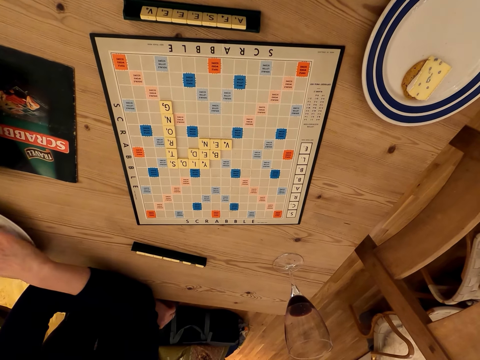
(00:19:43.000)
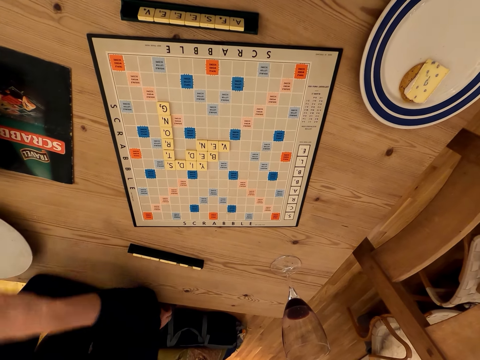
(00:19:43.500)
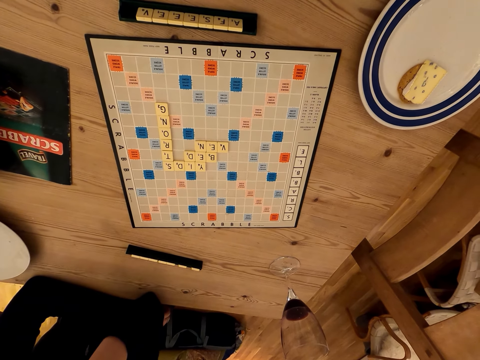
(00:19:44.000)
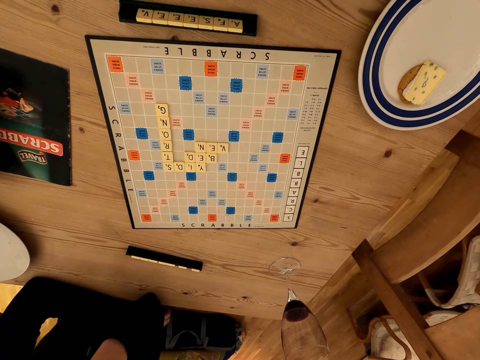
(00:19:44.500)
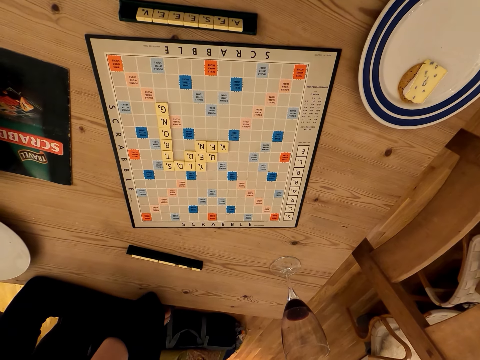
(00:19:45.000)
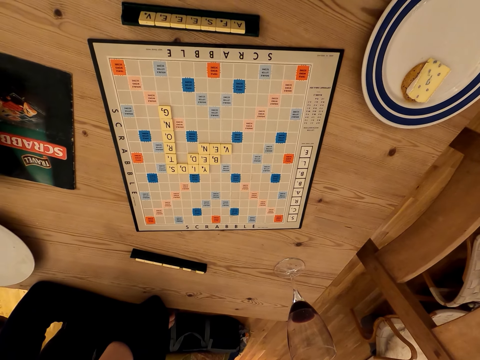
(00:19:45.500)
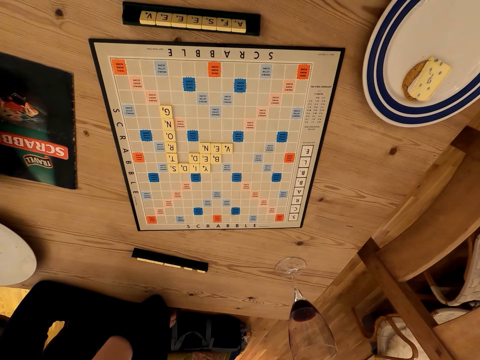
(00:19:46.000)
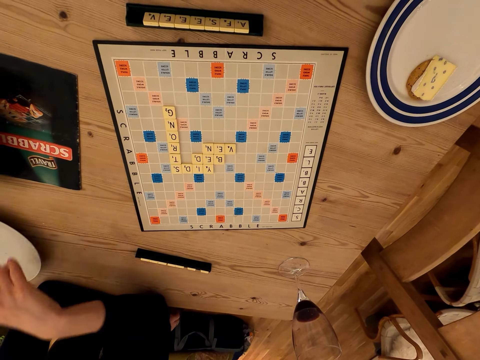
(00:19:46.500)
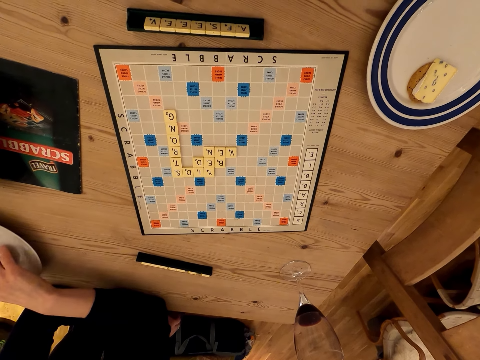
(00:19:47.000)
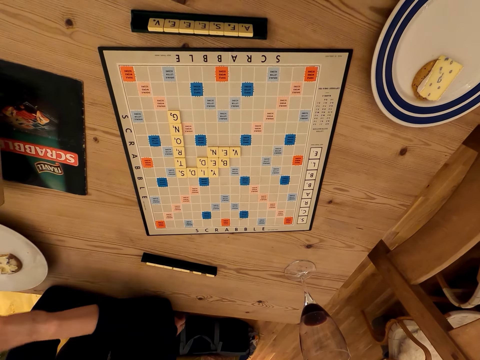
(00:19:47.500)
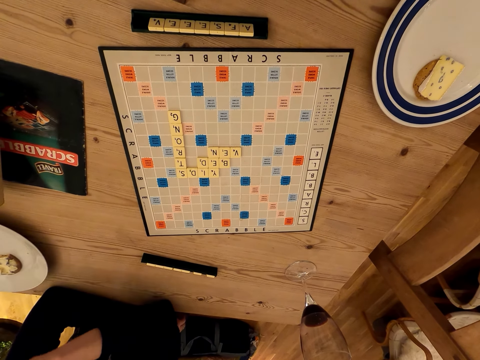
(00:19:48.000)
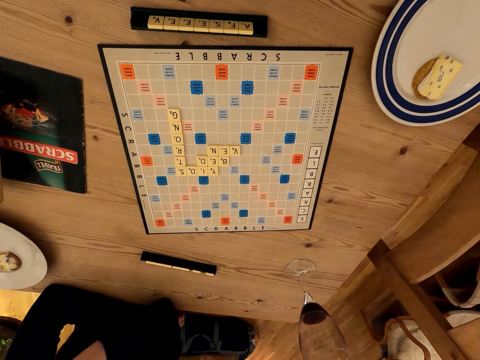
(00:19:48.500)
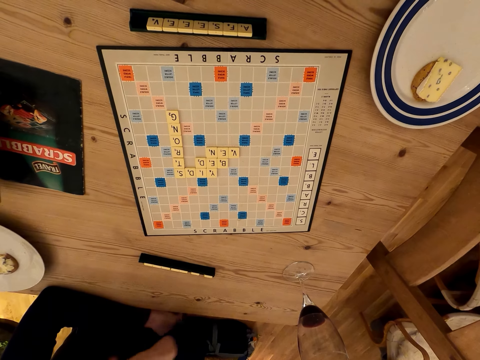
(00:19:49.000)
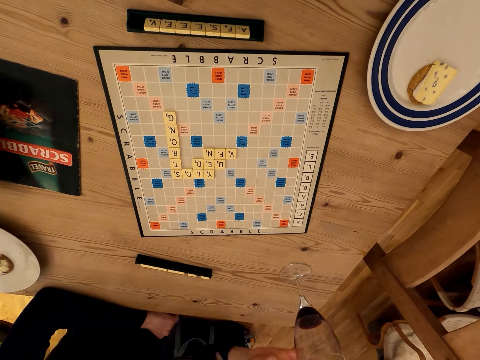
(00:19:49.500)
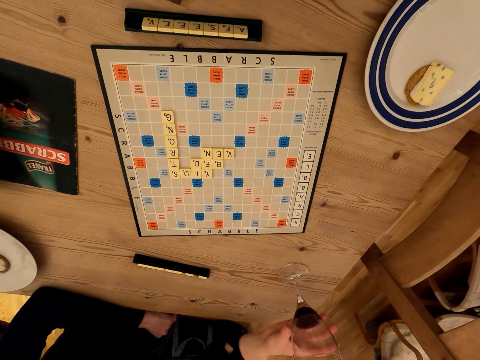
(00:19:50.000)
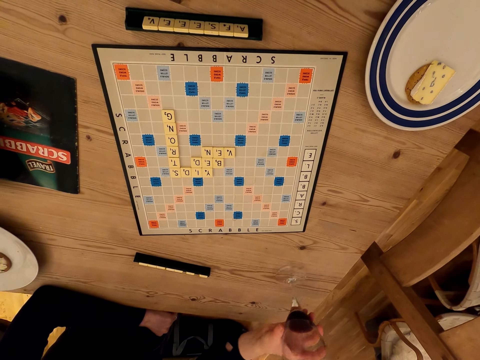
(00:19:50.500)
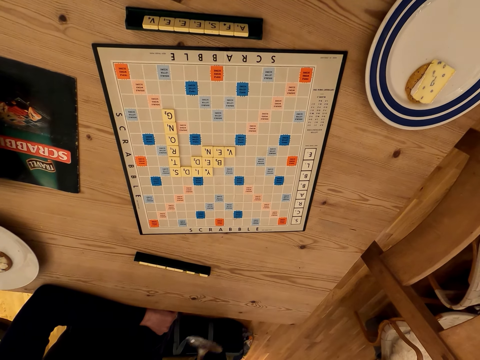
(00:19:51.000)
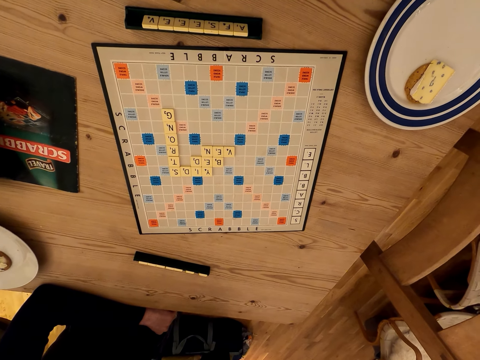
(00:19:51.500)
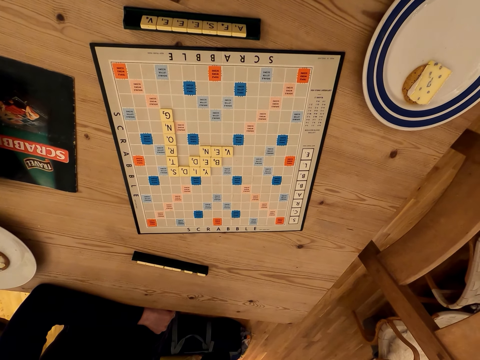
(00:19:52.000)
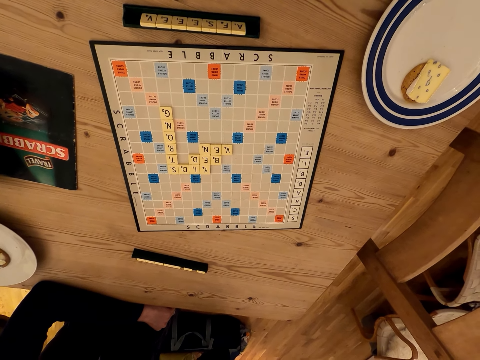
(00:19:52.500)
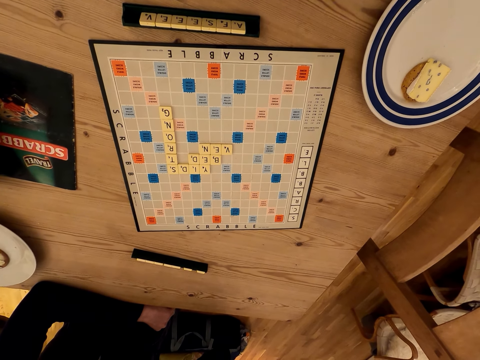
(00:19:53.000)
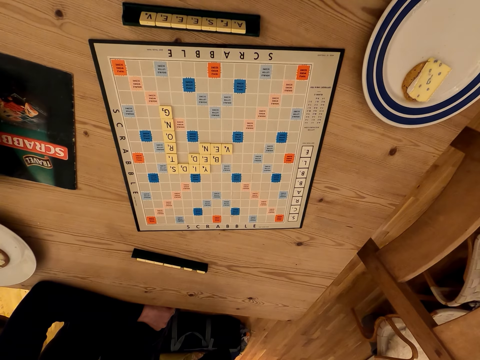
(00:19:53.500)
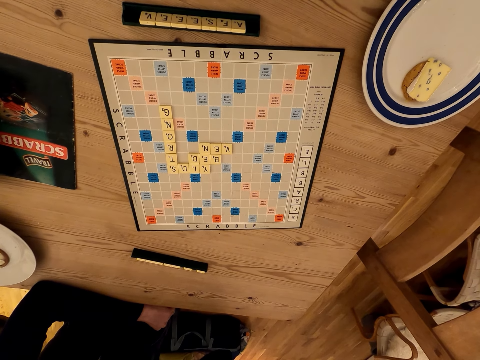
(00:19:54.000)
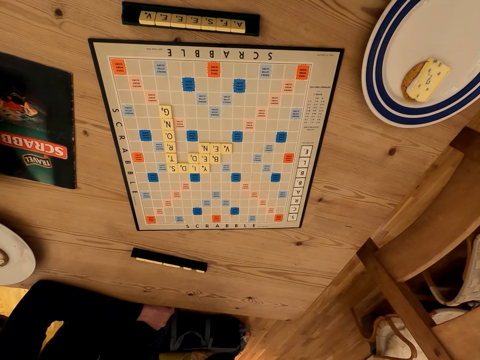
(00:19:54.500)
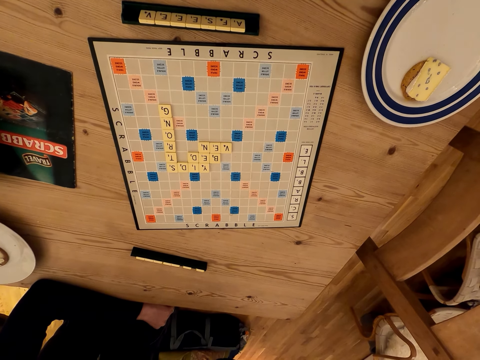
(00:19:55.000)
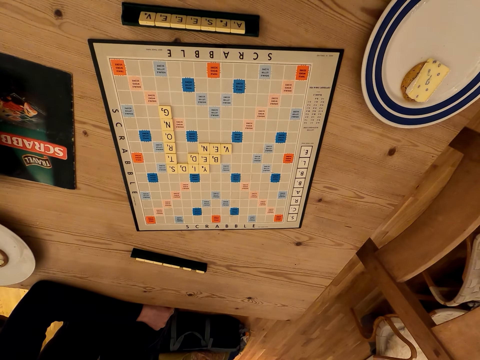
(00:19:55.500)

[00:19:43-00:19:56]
The lady picks up the food or cake and eats the food. The camera wearer stares at the scrabble board. The lady drops the cake on the plate, places the food on the plate, and moves her hands. The lady picks up the wine glass and drinks wine. The camera wearer stares at the scrabble board.

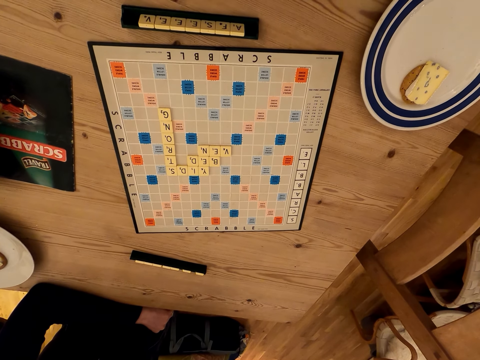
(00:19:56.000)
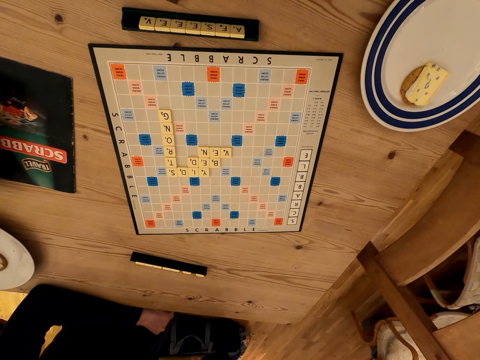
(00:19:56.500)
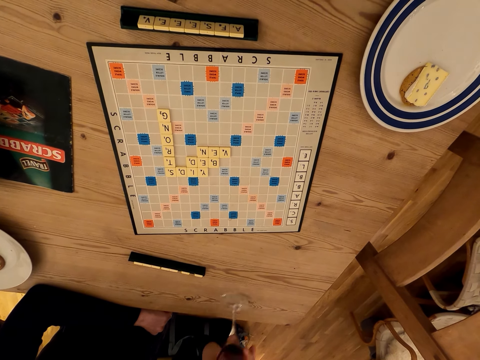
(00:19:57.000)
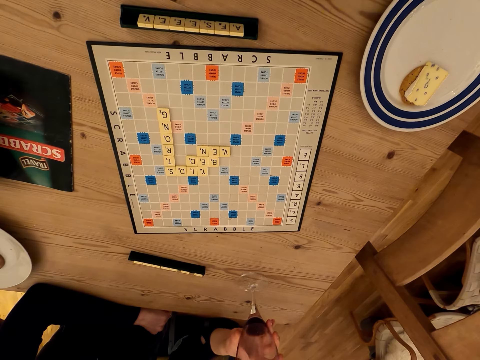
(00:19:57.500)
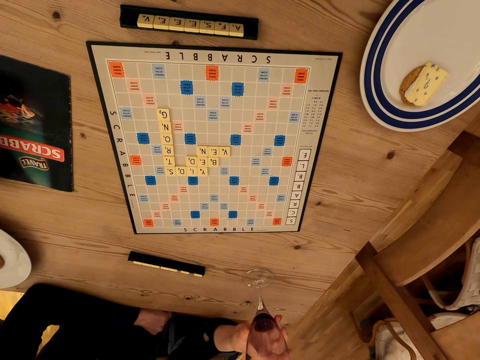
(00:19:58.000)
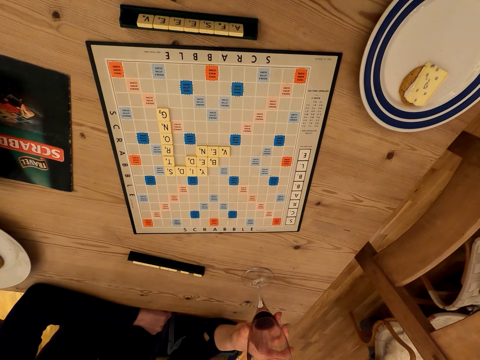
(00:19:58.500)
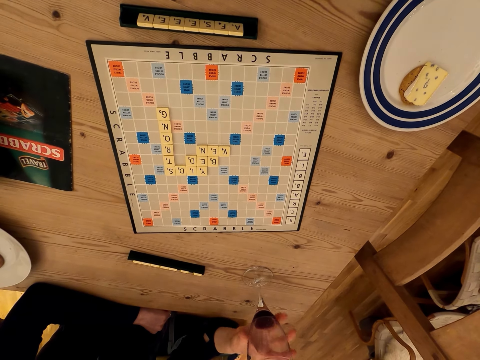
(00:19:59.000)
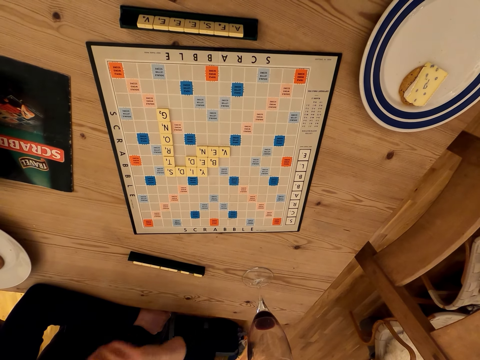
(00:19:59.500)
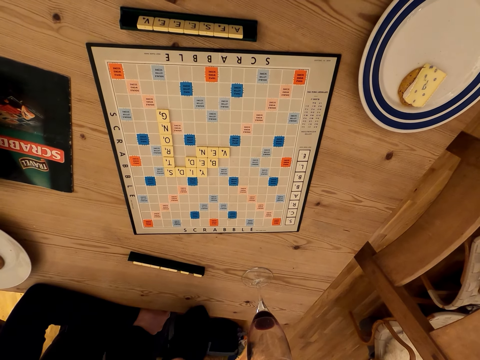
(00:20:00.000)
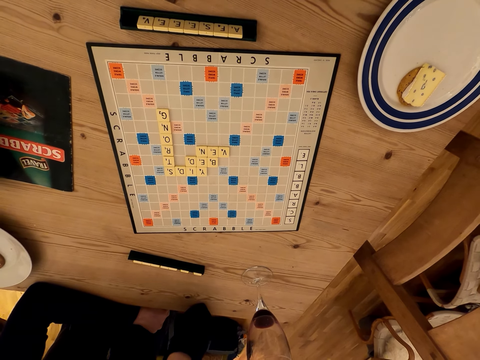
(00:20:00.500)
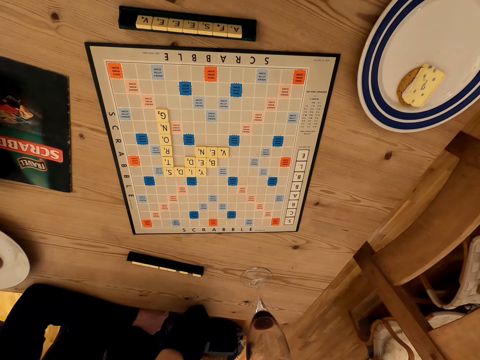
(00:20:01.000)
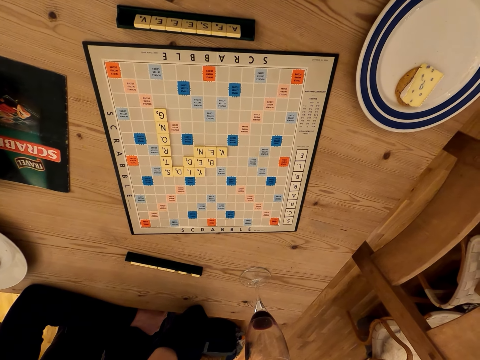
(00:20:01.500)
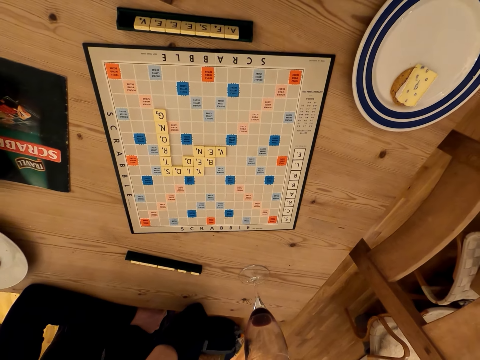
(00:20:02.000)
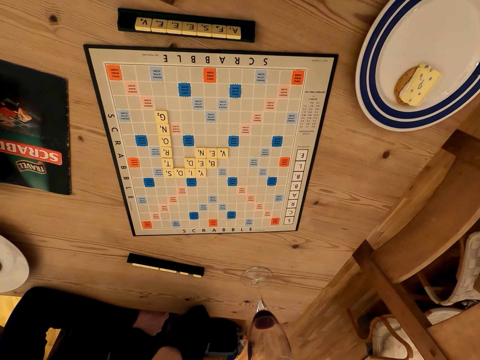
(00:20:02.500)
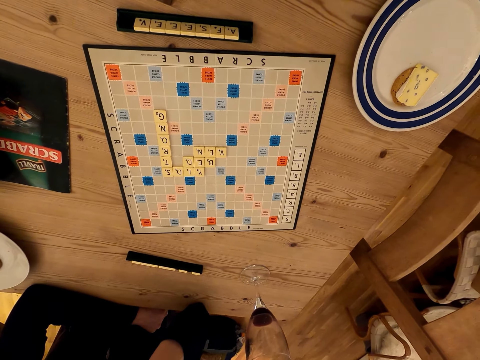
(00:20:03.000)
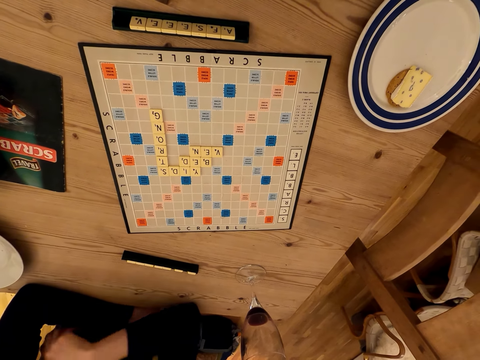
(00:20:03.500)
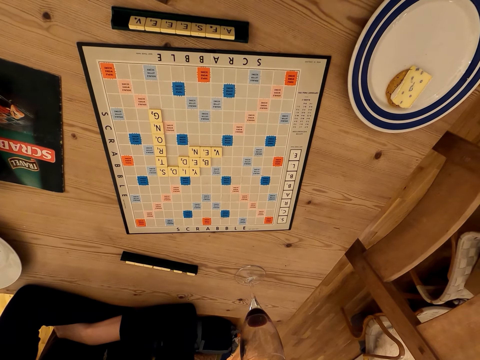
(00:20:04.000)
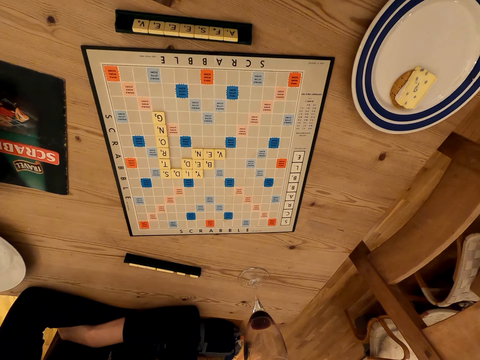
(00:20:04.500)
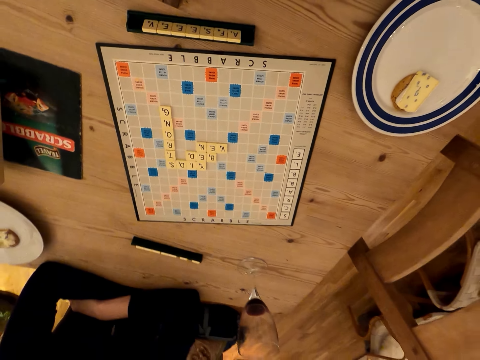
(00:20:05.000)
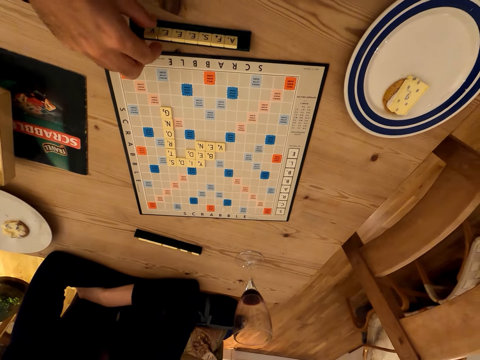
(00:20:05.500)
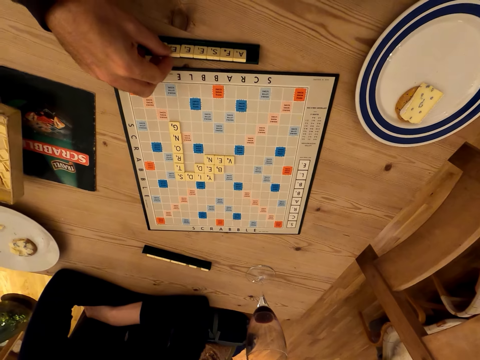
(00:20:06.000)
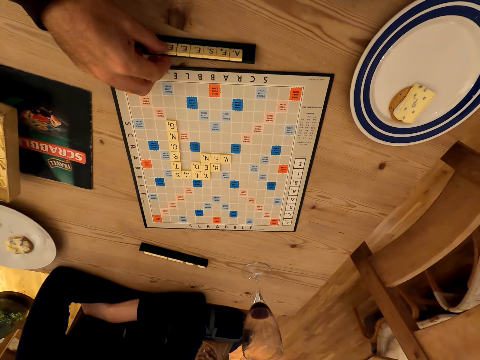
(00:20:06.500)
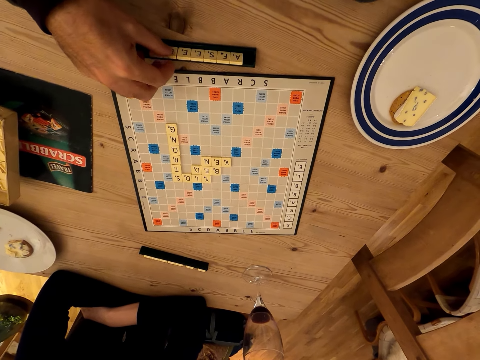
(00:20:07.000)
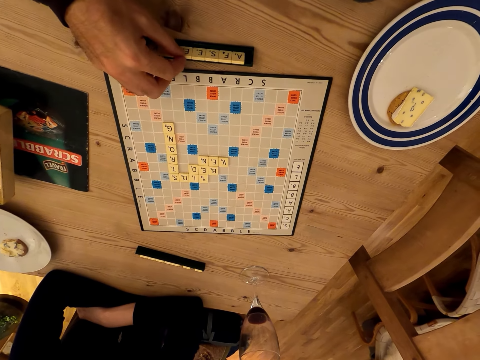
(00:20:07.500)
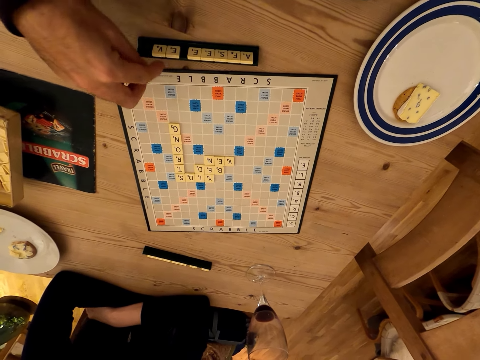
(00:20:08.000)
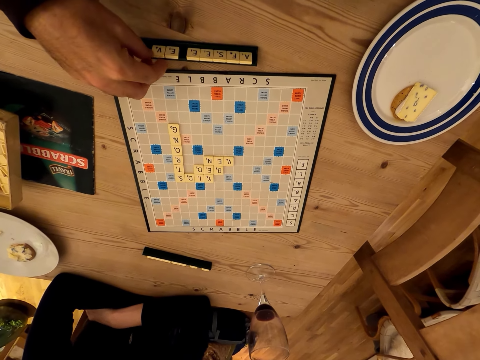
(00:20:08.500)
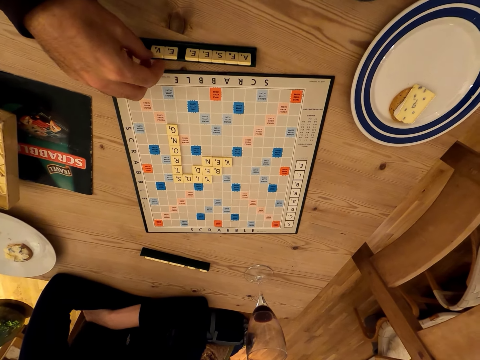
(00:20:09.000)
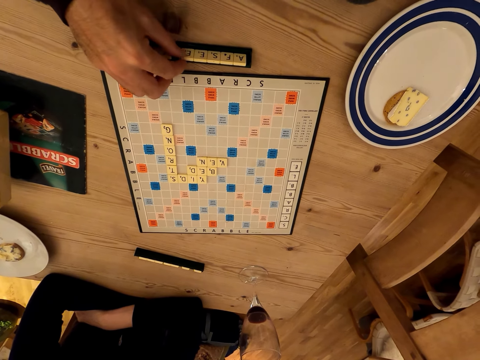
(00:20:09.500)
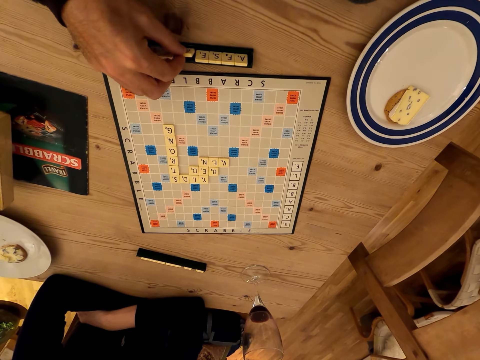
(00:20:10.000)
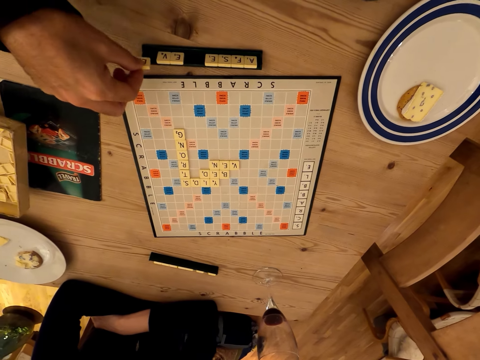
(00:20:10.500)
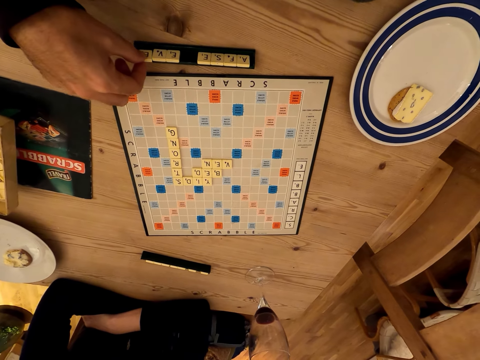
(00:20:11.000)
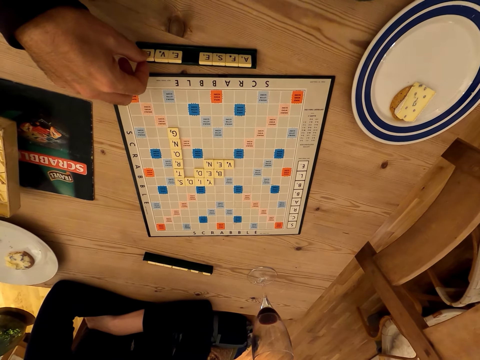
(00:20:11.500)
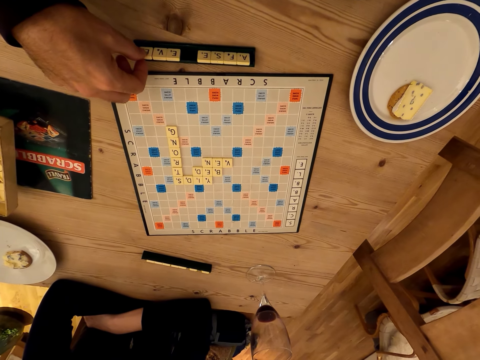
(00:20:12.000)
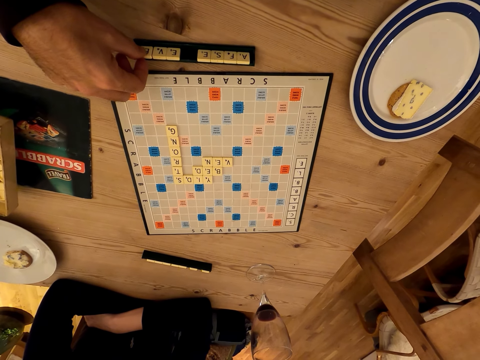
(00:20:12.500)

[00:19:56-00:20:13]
A lady places the wine glass on the table. The lady moves hands and talks with the camera wearer. The camera wearer stares at the scrabble board. The lady moves hands and folds her hands. The camera wearer stares at the scrabble board. They play the scrabble game. They pick scrabble letters. They touch scrabble letters. They pick scrabble letters.
